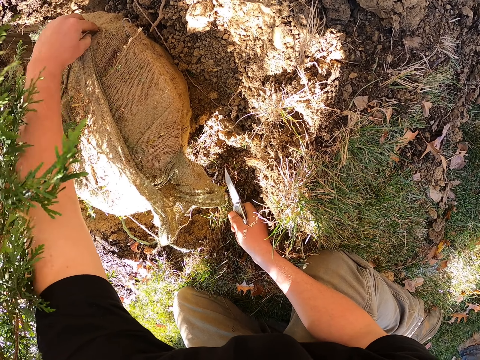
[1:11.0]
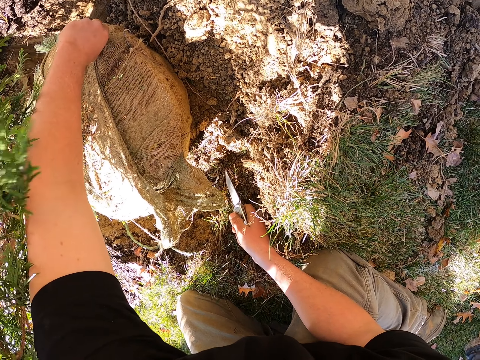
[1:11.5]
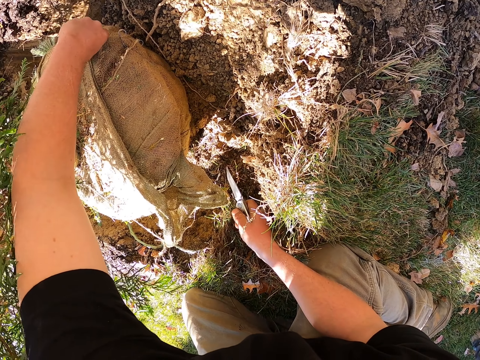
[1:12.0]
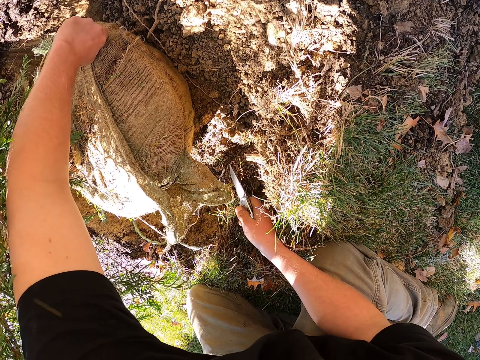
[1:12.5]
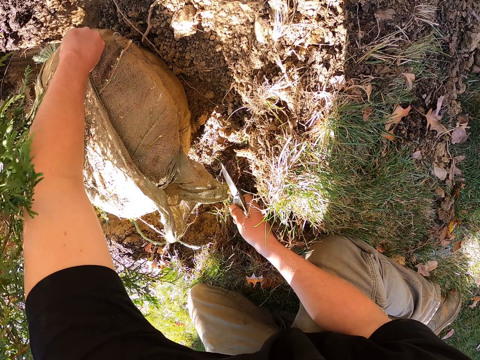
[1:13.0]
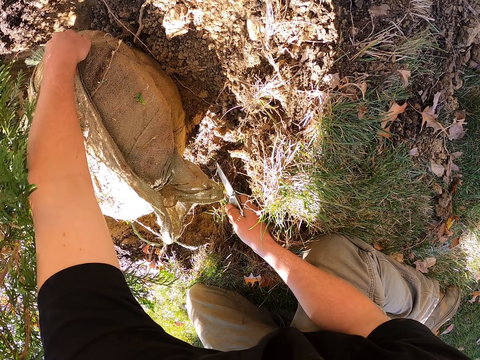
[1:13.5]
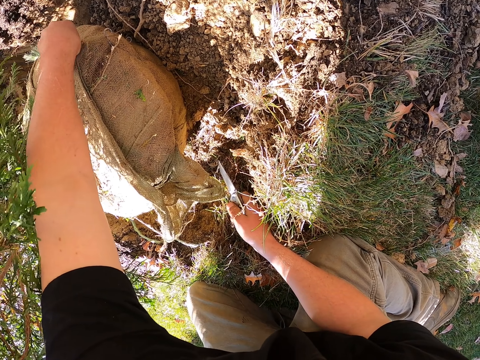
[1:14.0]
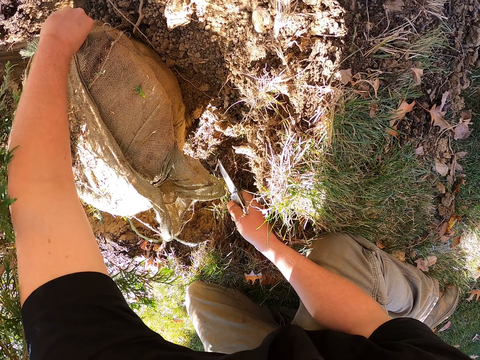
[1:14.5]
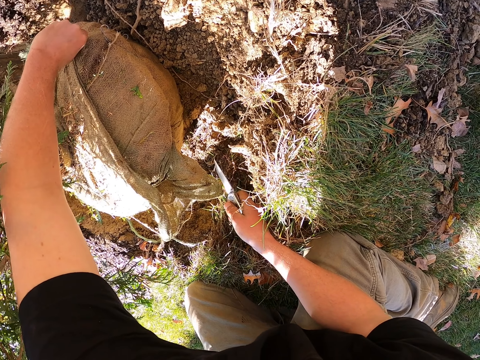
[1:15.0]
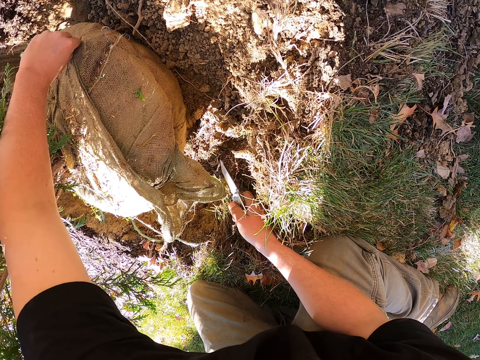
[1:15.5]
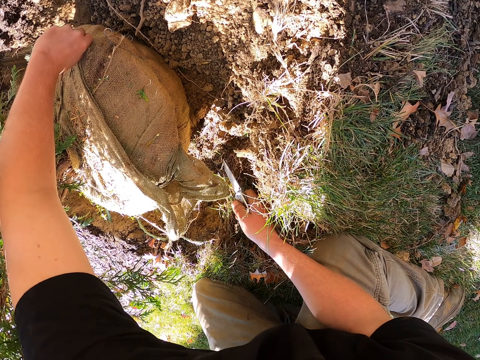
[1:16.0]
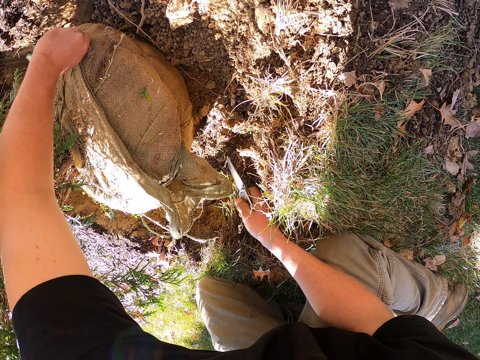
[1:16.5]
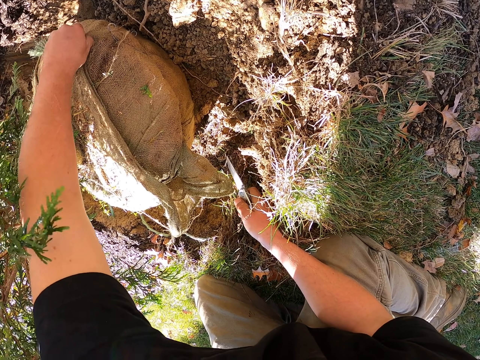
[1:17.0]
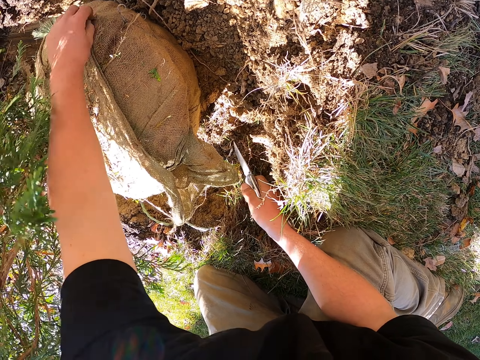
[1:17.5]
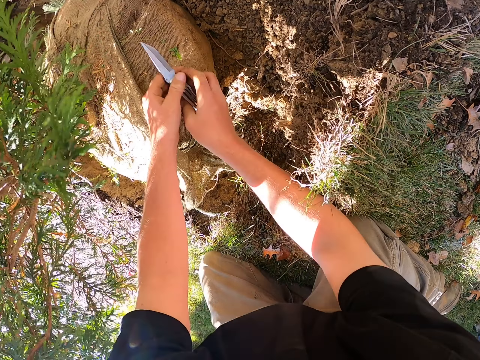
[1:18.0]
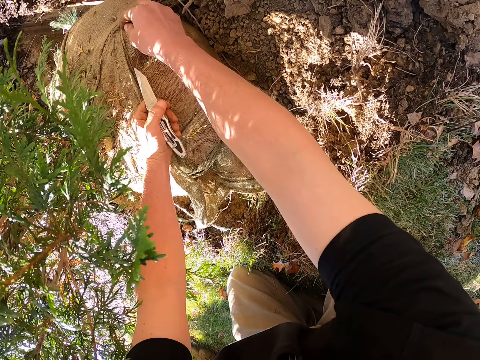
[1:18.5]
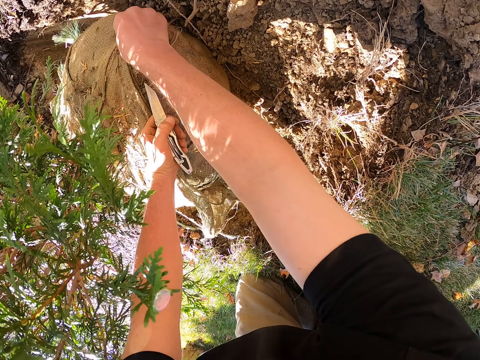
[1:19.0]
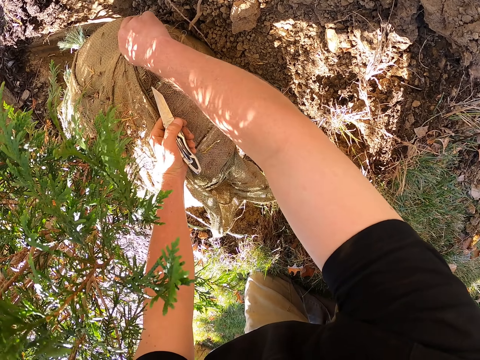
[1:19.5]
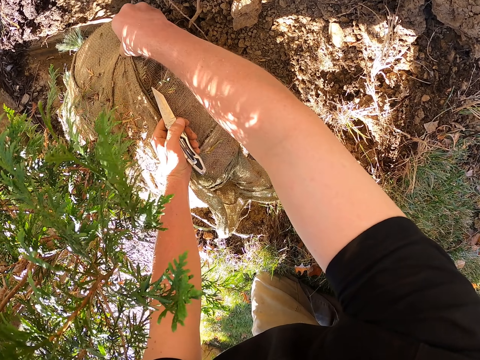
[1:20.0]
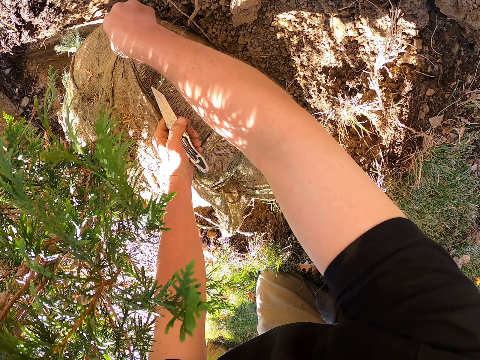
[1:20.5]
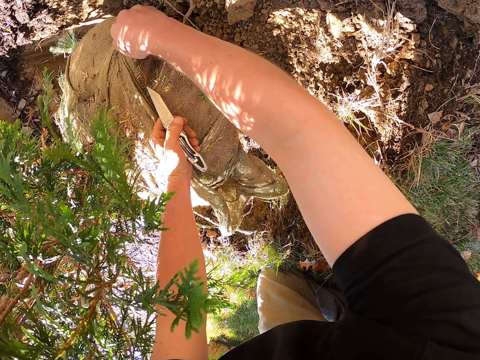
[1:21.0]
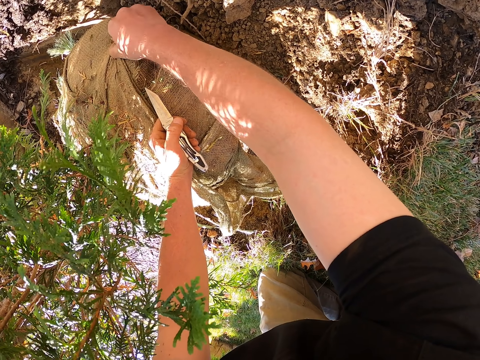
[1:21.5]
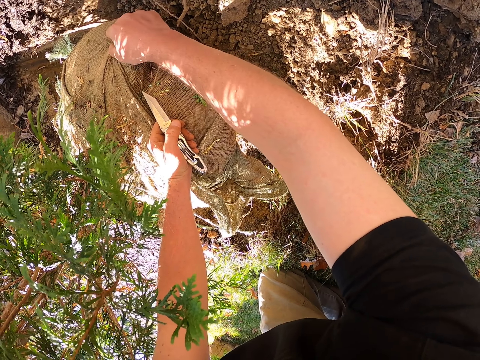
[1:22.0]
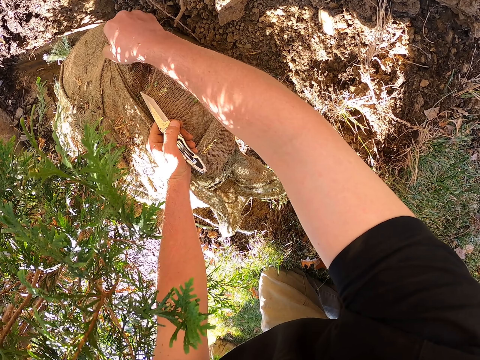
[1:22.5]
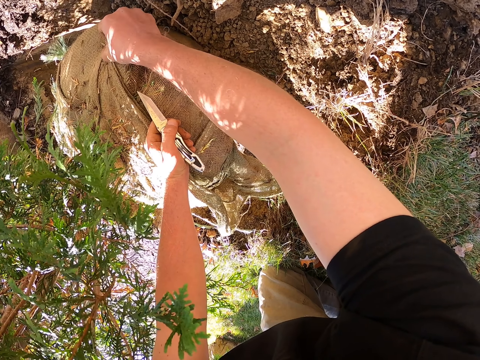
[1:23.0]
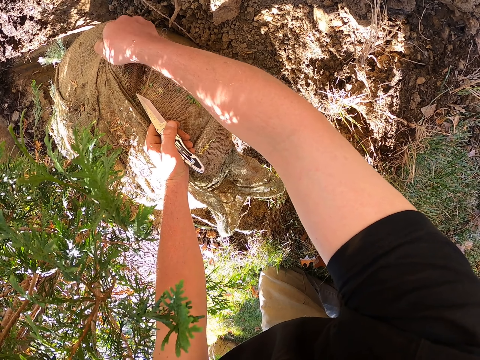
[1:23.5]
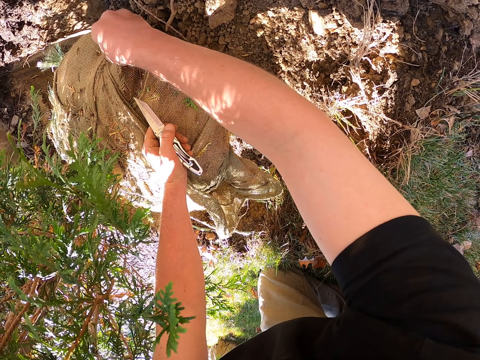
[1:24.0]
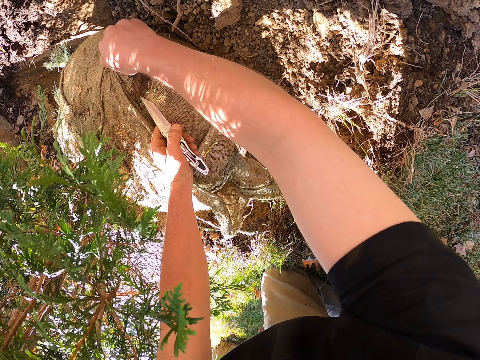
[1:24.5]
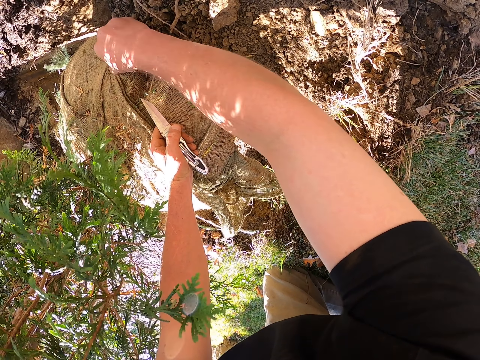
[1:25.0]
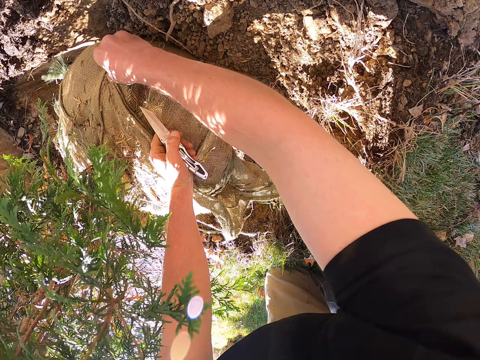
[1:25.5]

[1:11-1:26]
The camera wearer removes the thread tied on the sack. They take the knife from the other hand. They move the other hand. They untie the rope.

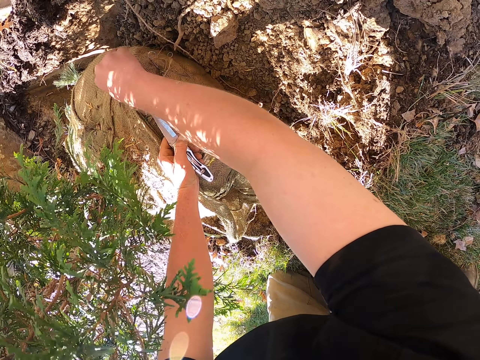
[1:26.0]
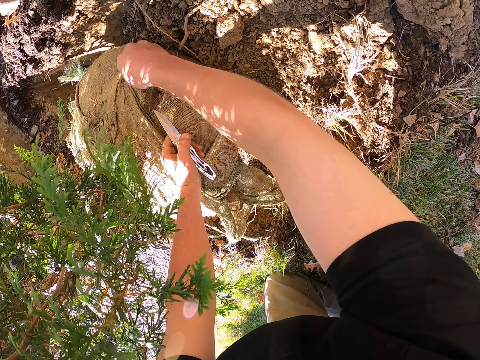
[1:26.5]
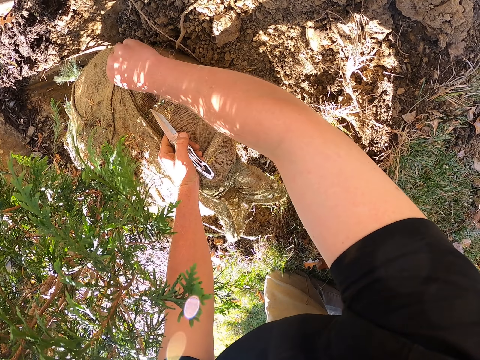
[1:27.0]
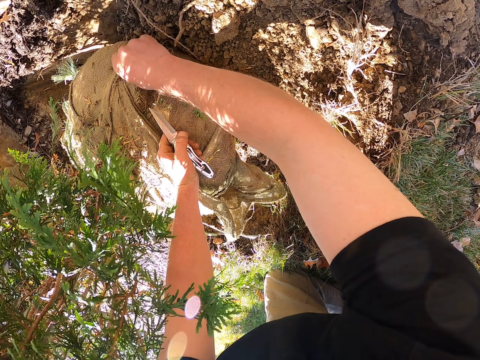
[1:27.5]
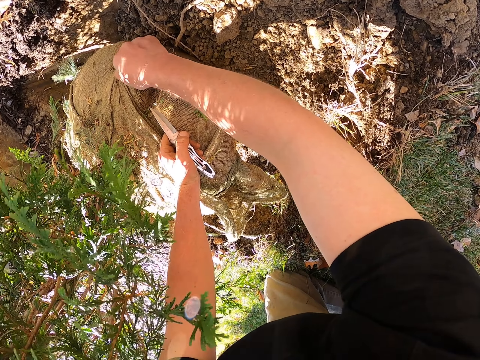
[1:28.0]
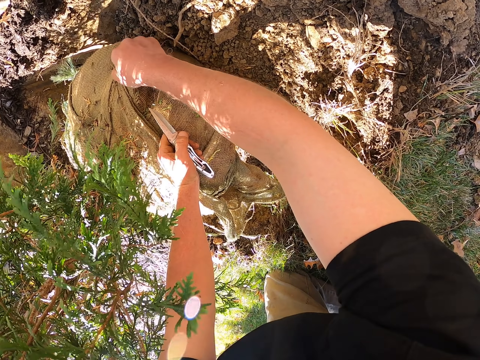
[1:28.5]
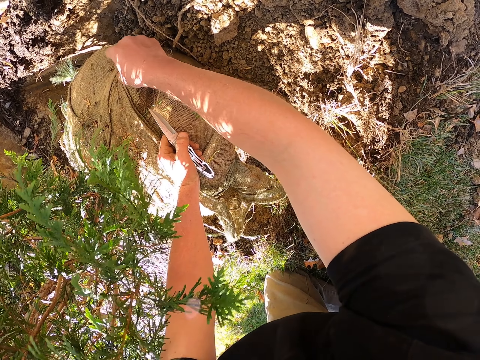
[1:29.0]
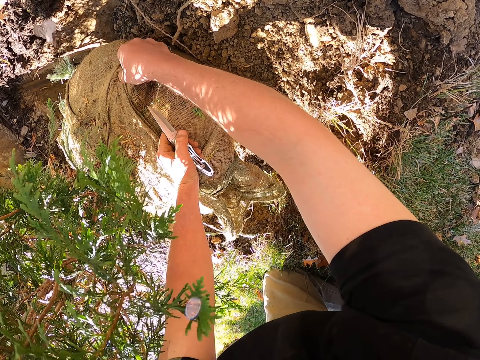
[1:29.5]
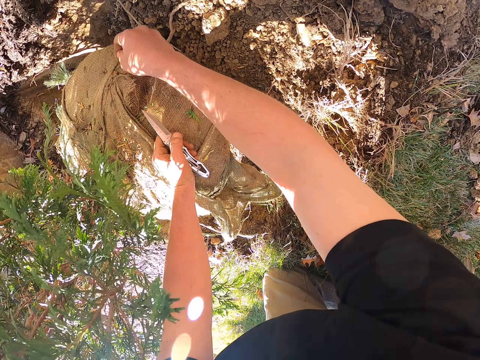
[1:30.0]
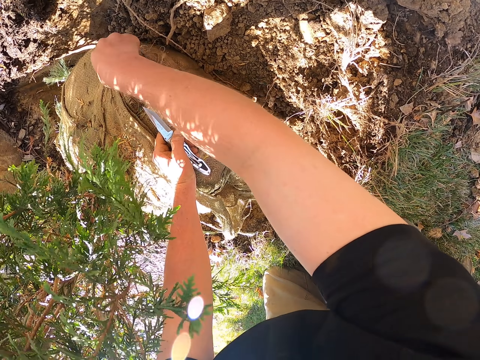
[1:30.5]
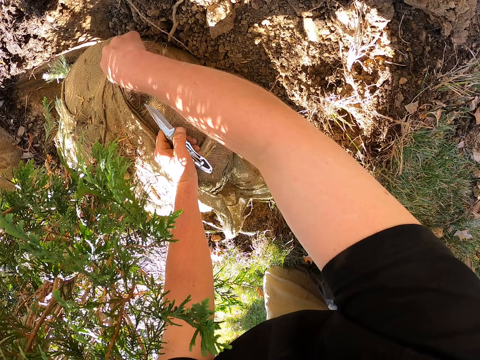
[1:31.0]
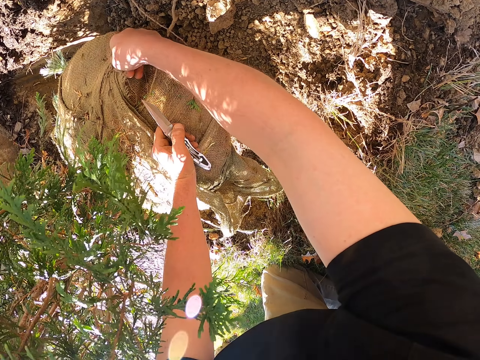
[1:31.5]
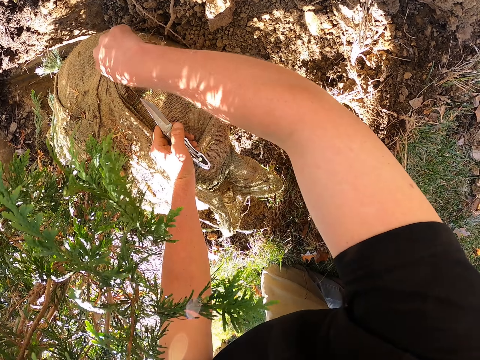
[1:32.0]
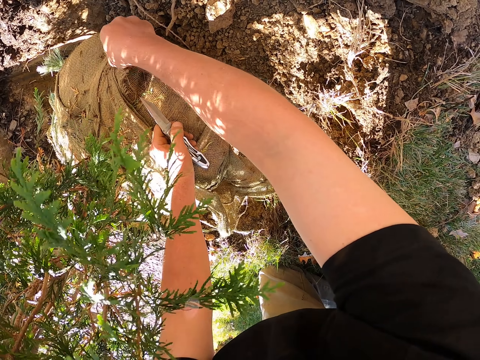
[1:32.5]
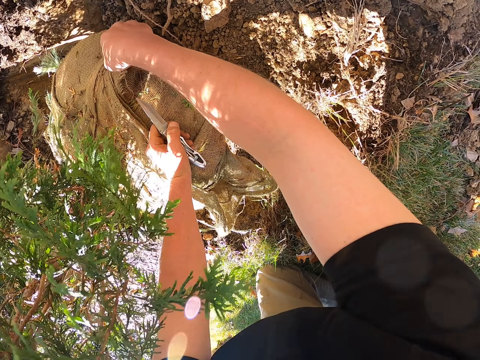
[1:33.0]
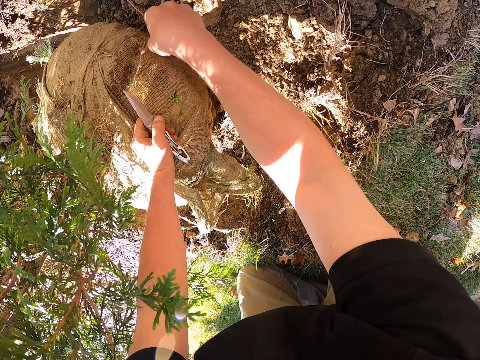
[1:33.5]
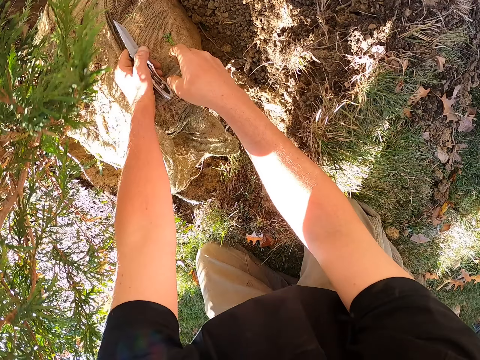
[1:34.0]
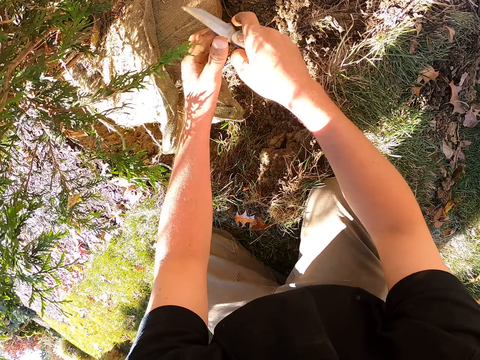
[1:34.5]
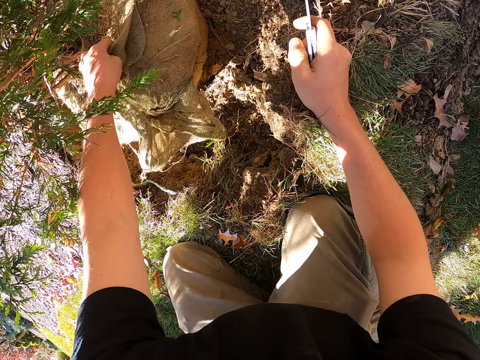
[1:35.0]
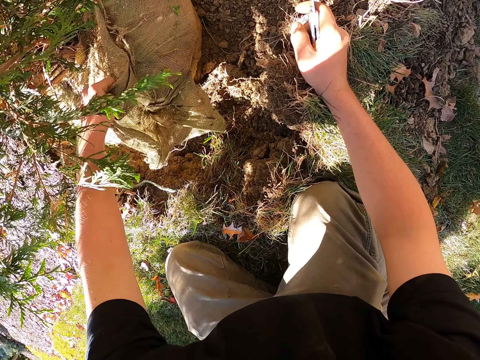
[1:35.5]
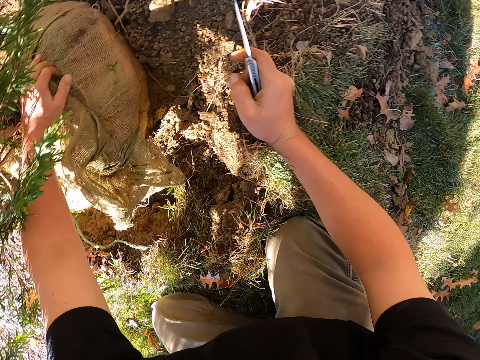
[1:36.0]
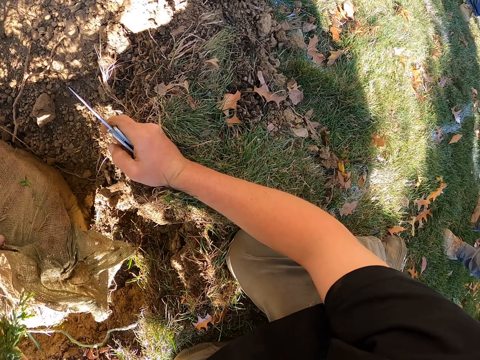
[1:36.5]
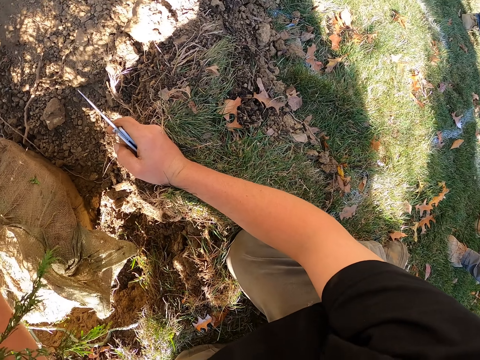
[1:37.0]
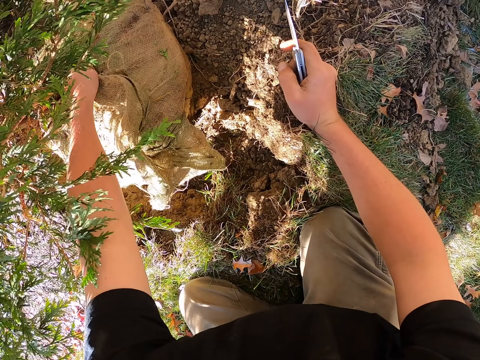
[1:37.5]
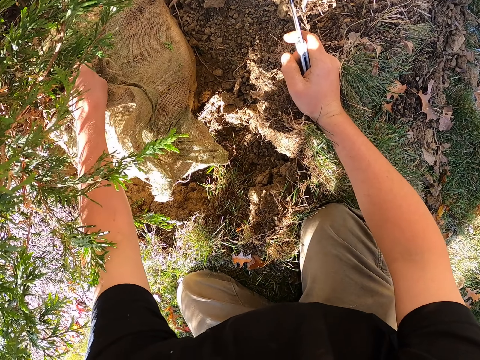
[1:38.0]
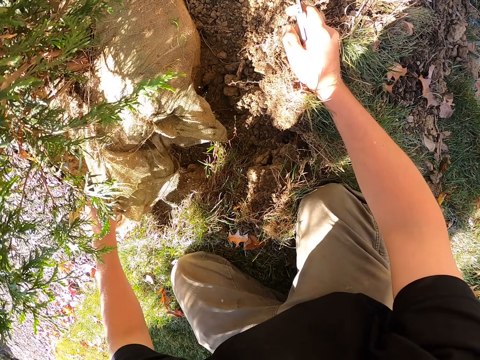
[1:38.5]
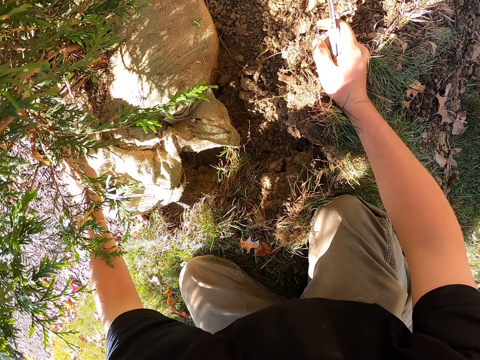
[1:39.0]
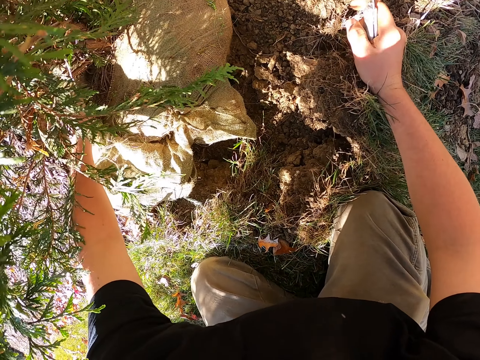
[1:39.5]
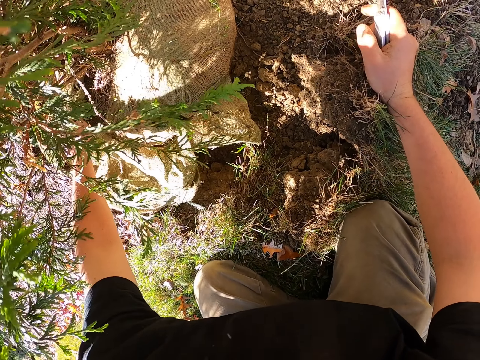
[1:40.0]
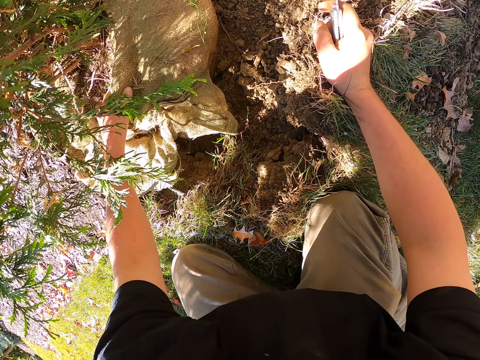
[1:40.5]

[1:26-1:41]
The camera wearer throws the rope. They take the knife from the other hand. They remove the sack on the tree.
